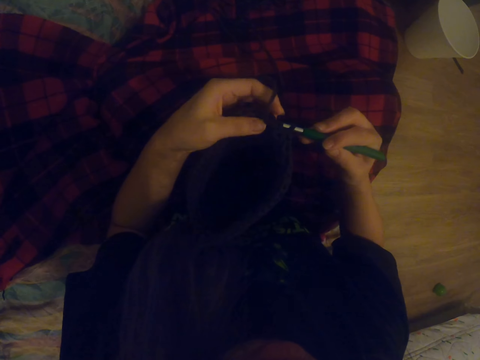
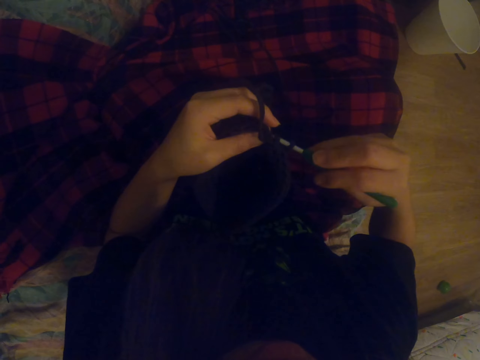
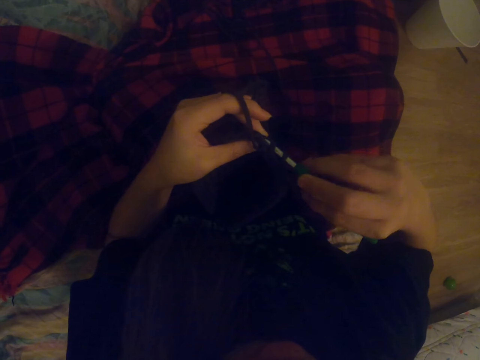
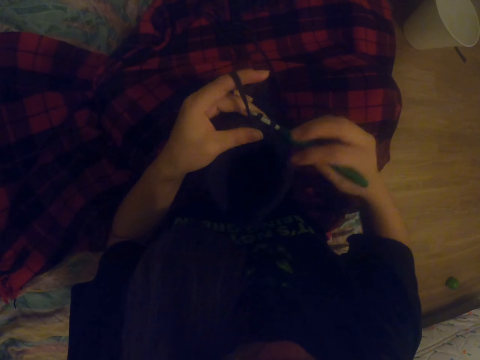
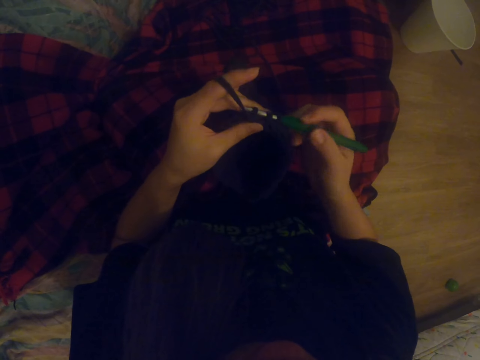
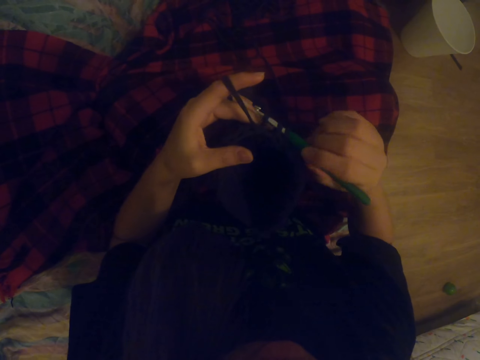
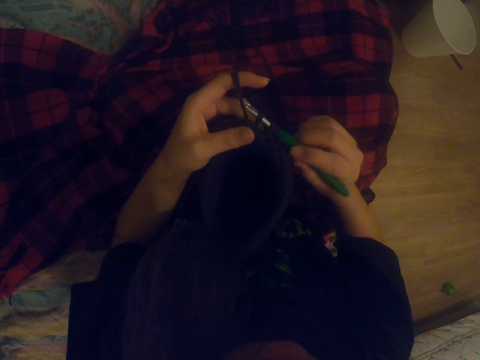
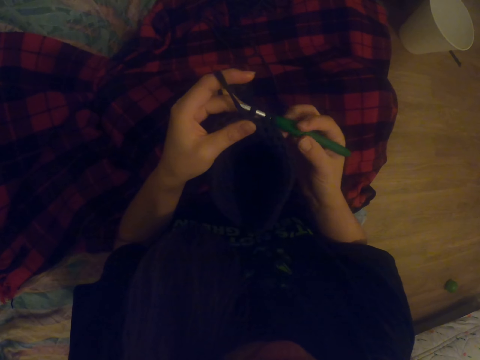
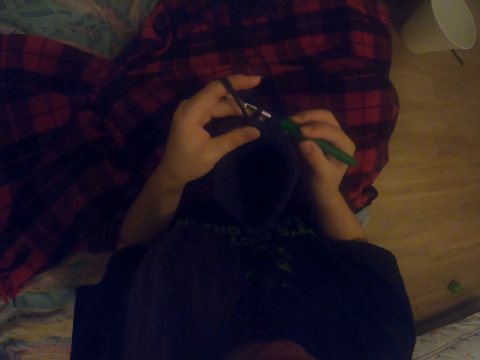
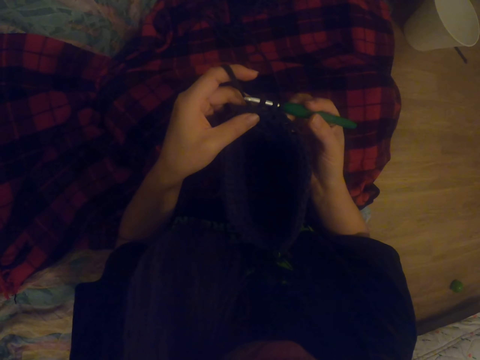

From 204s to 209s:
The camera wearer knits.

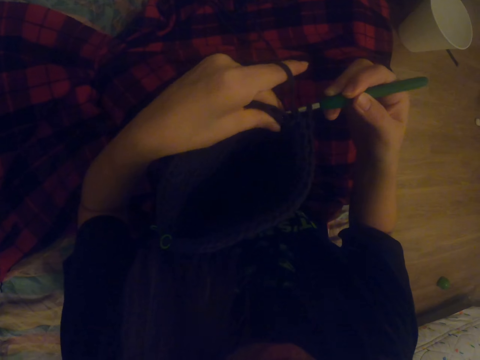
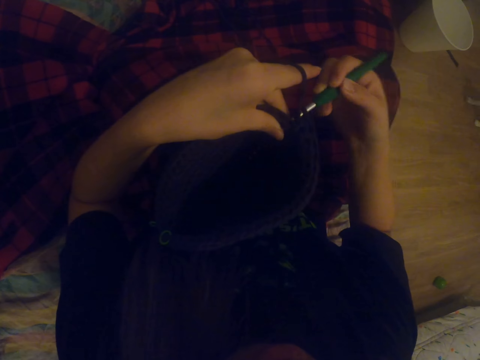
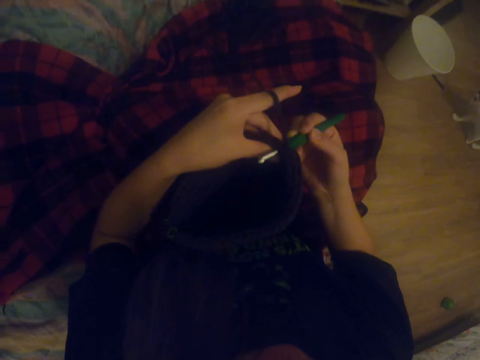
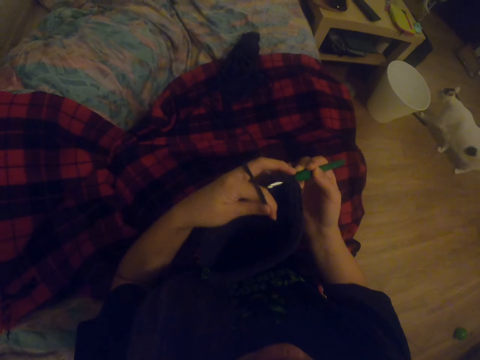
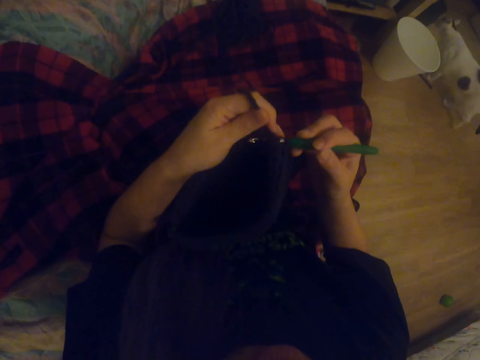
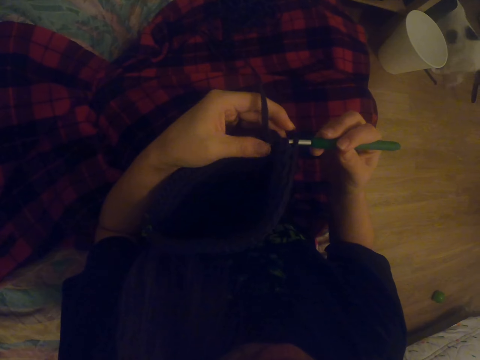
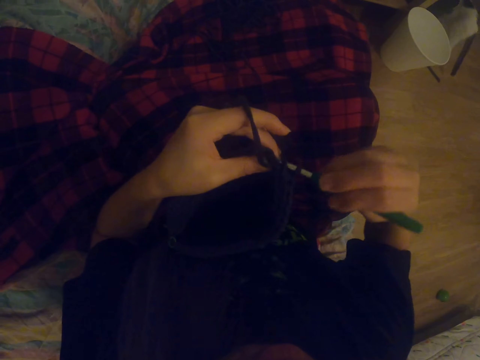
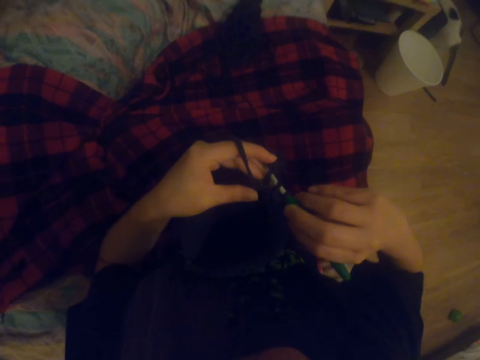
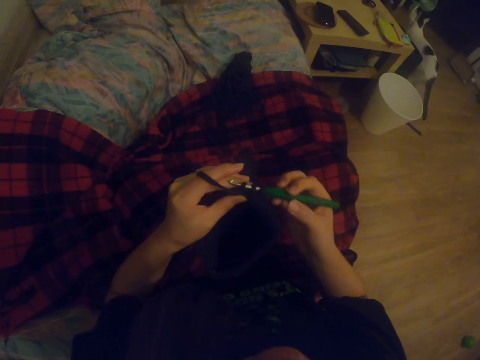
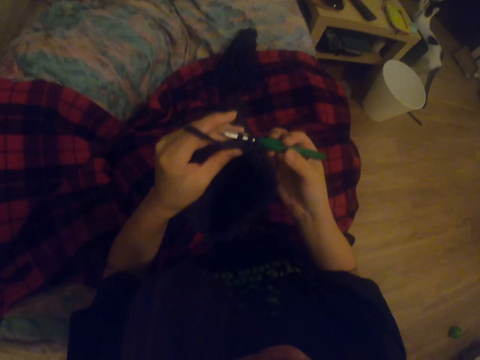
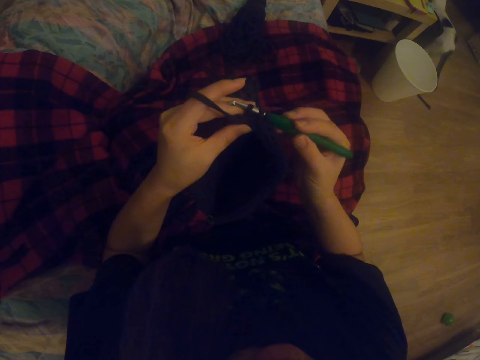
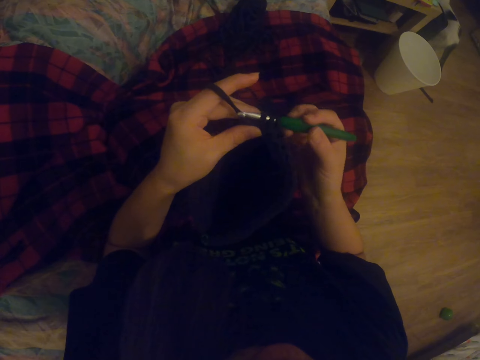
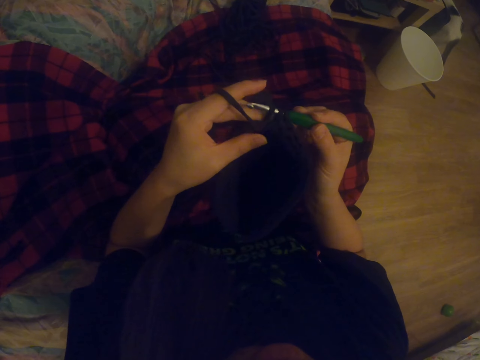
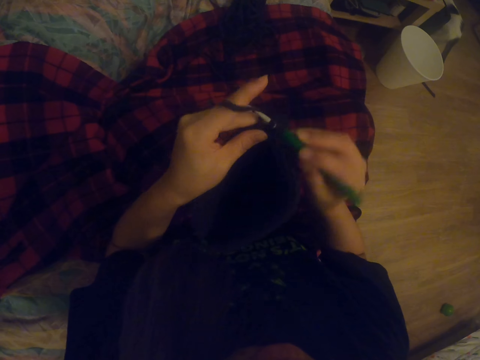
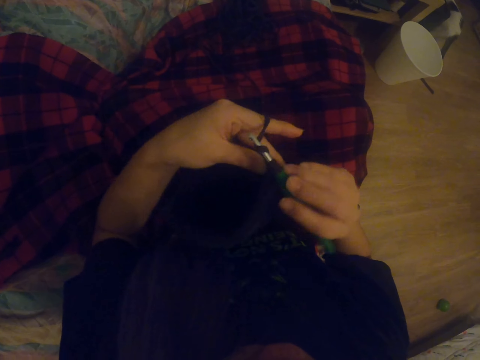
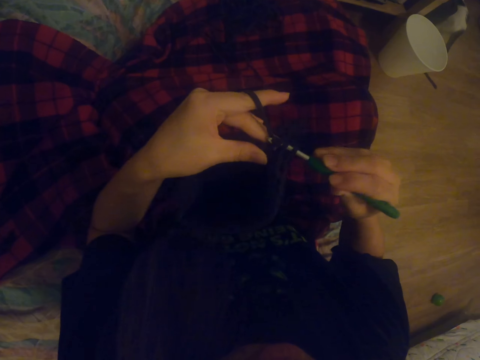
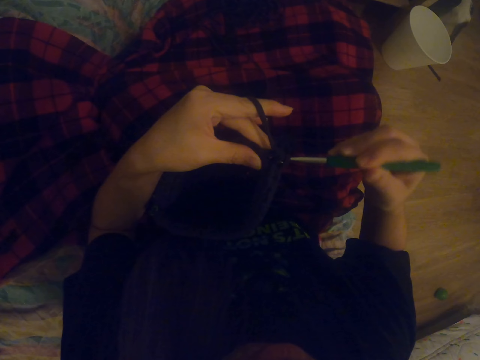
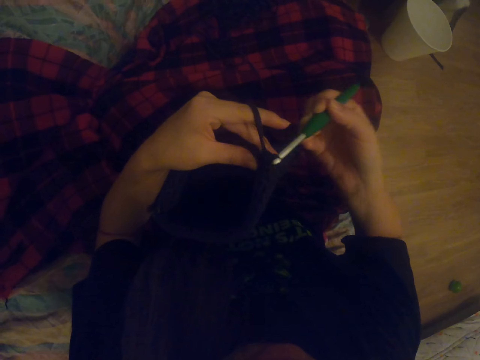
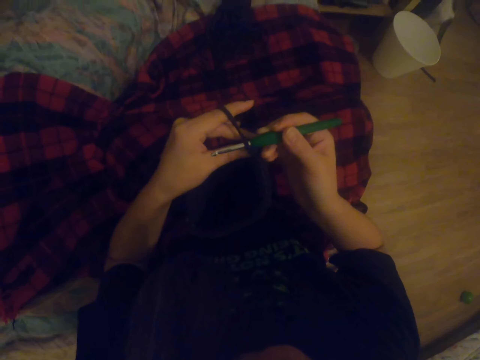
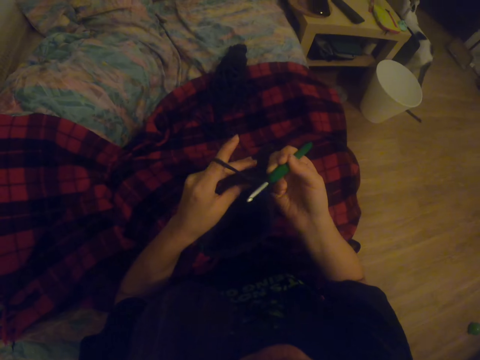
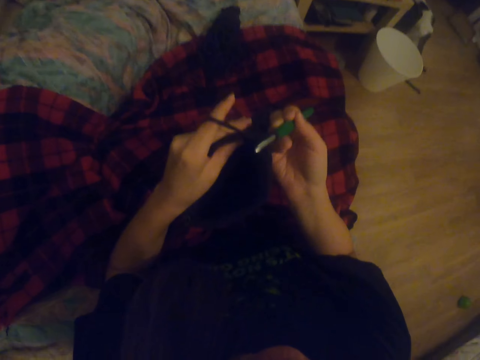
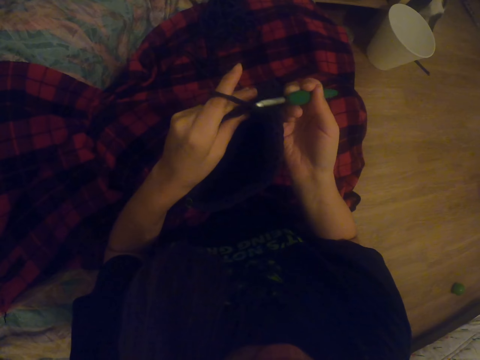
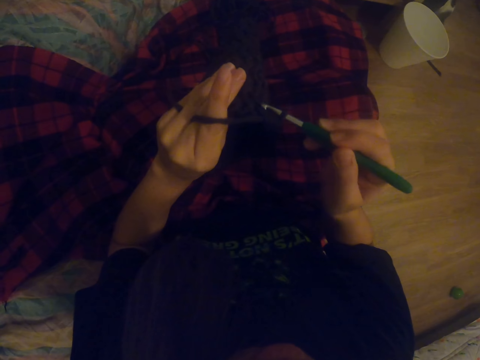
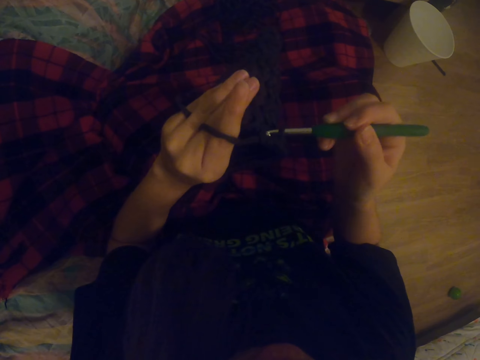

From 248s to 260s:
The camera wearer puts a thread on the crochet. They knit.

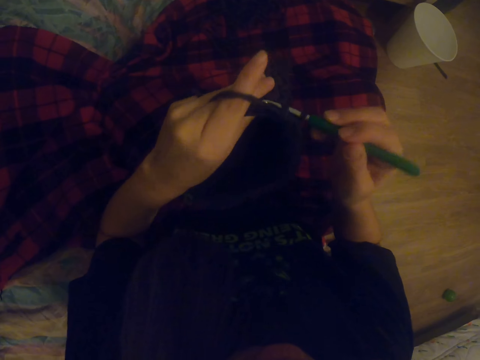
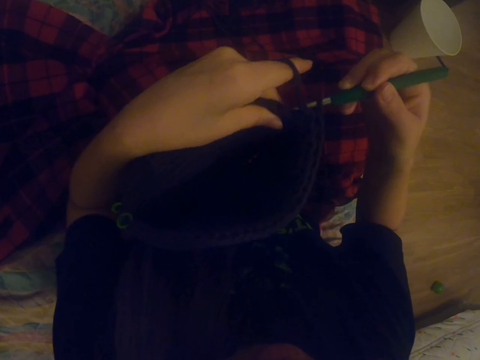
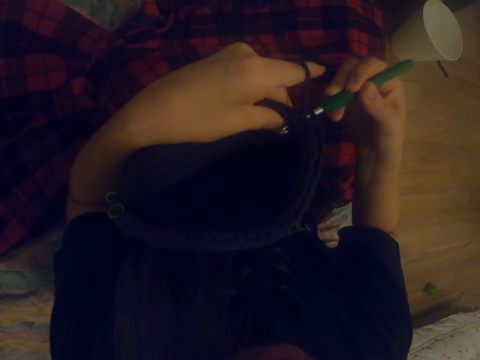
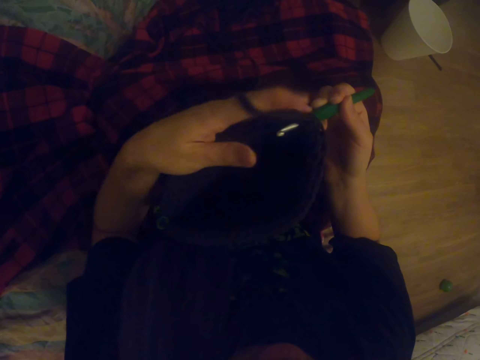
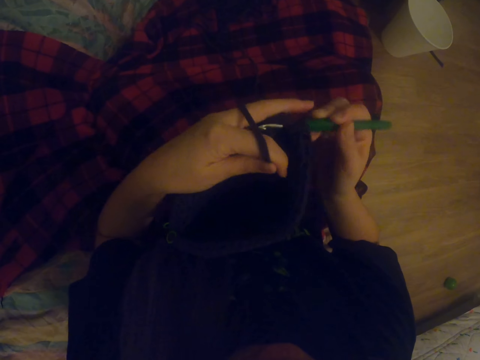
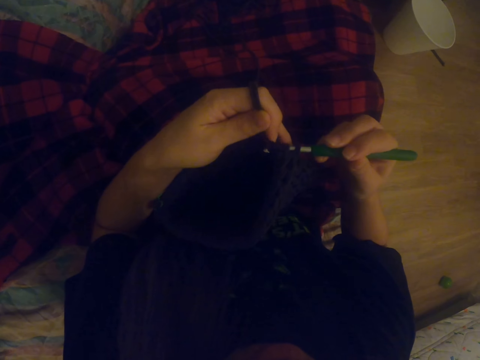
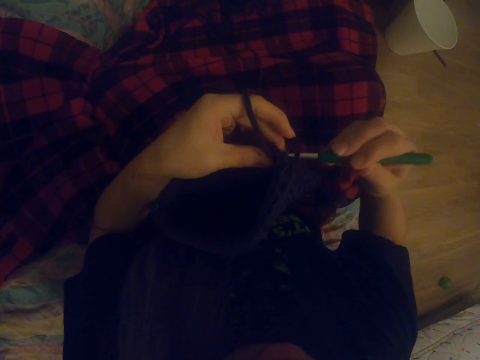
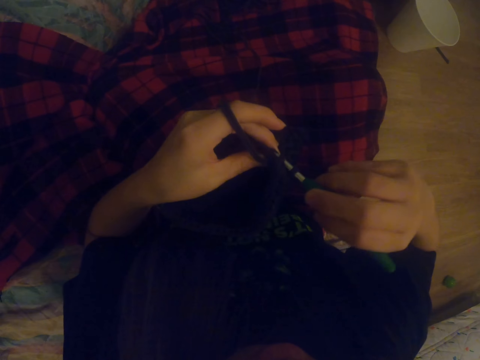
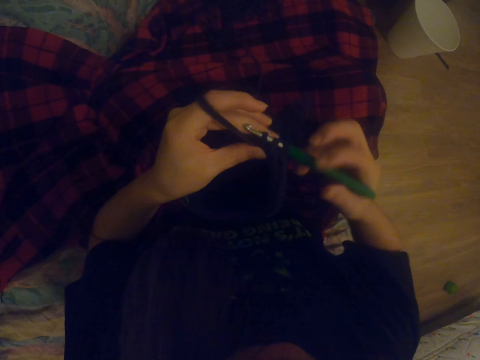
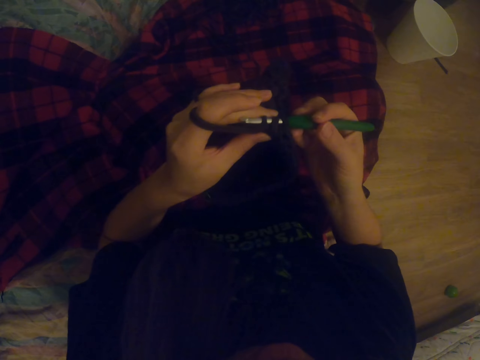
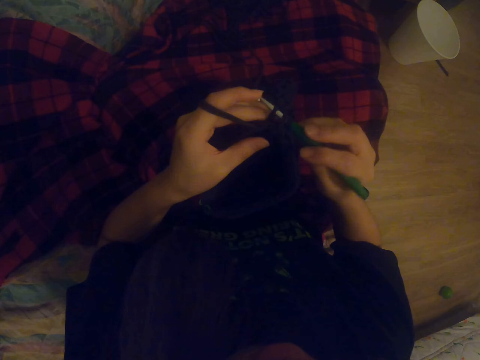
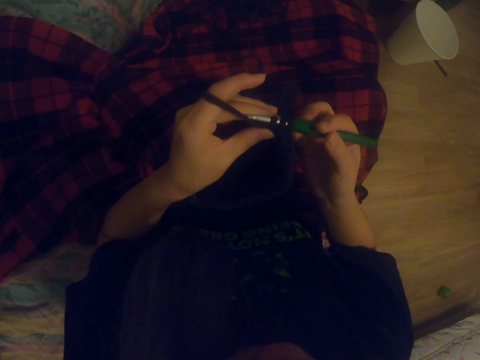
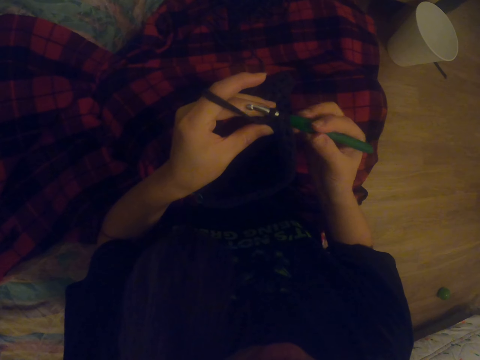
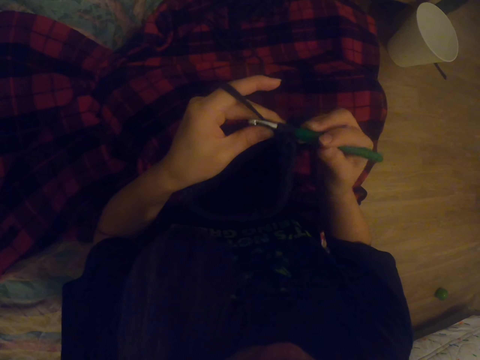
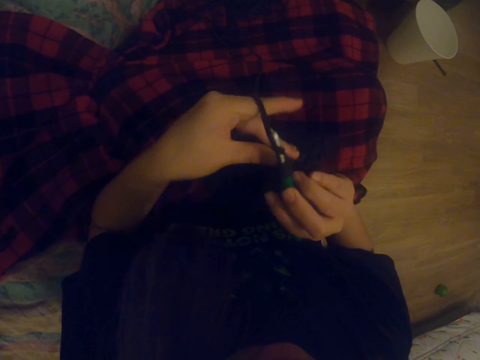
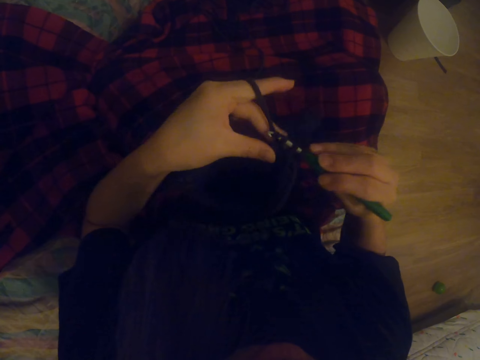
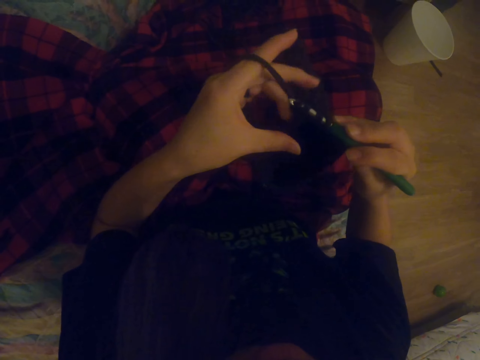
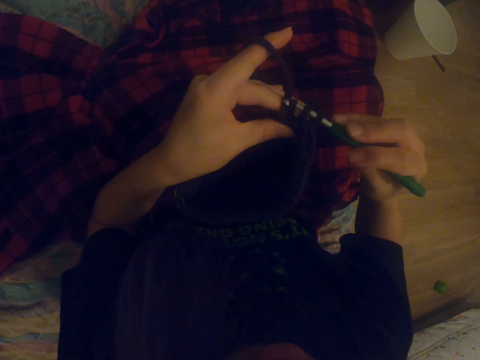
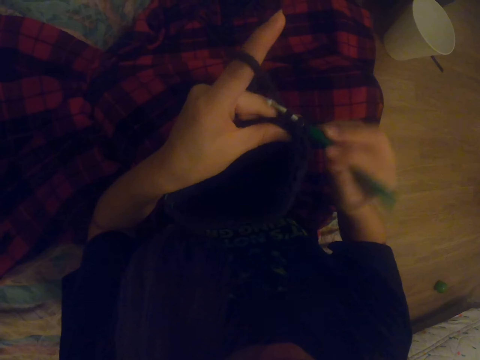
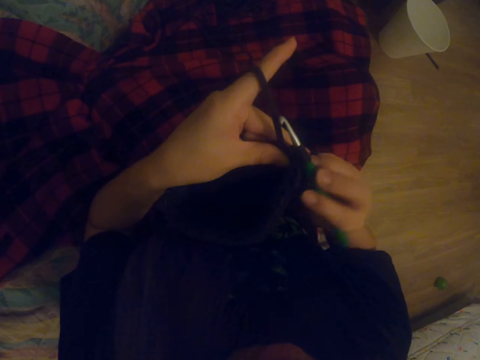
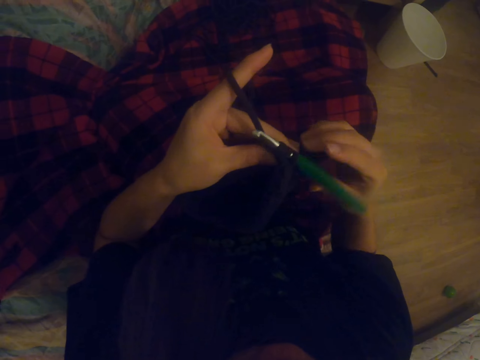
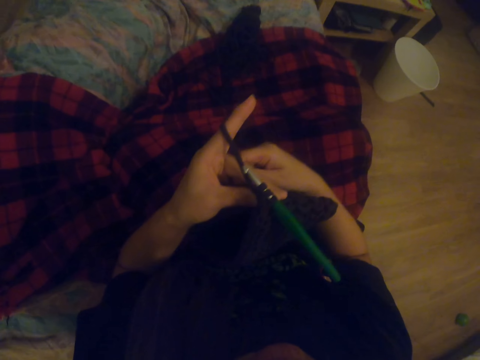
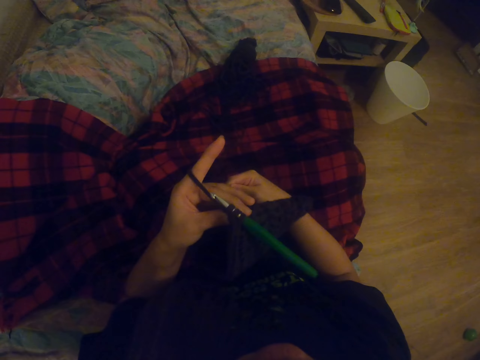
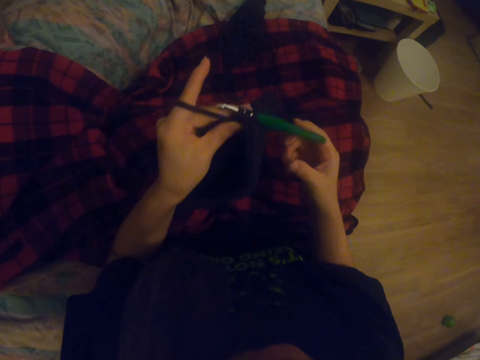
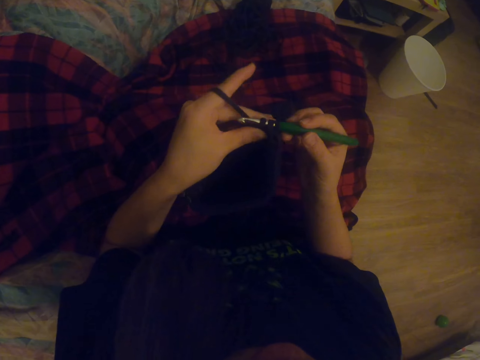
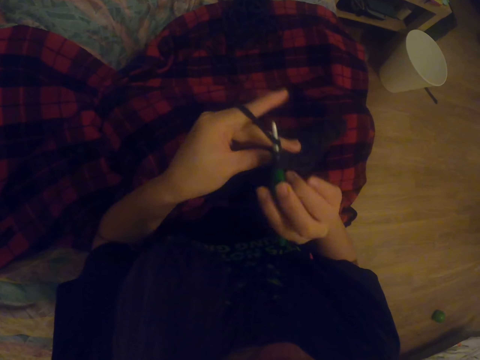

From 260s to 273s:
The camera wearer puts a thread on the crochet. They knit. They pull the thread. They adjust the thread.
